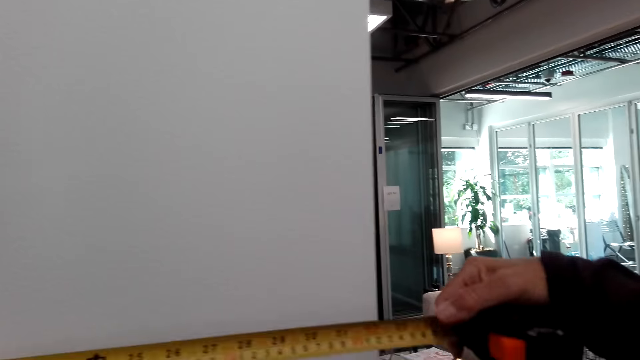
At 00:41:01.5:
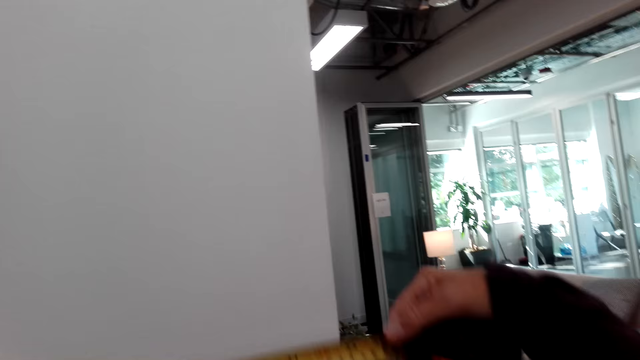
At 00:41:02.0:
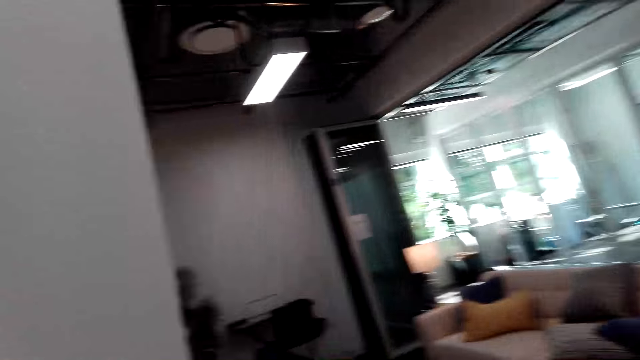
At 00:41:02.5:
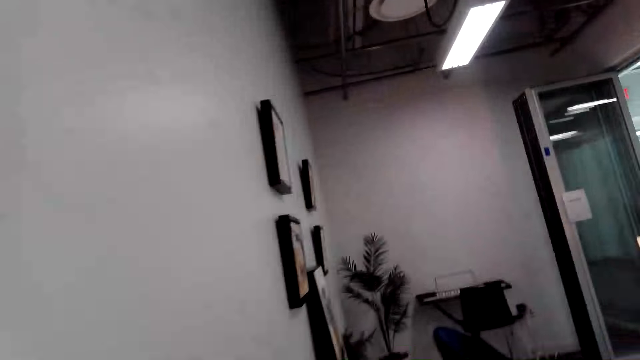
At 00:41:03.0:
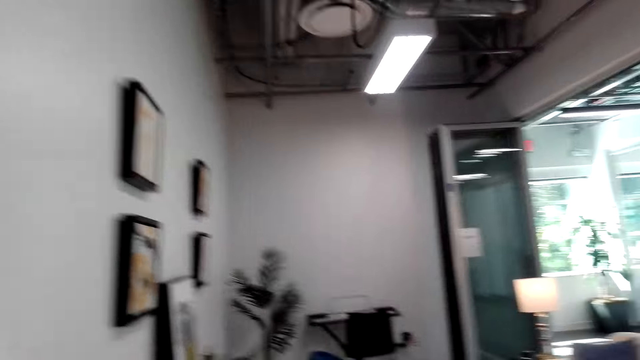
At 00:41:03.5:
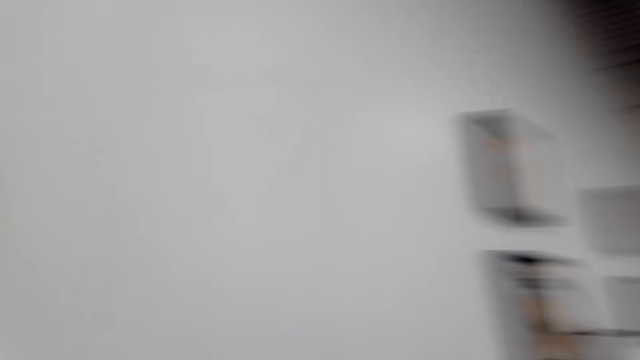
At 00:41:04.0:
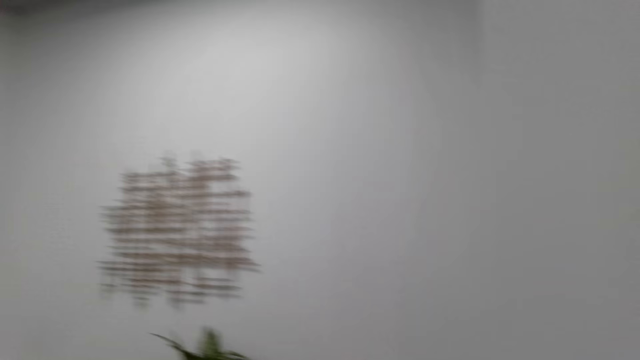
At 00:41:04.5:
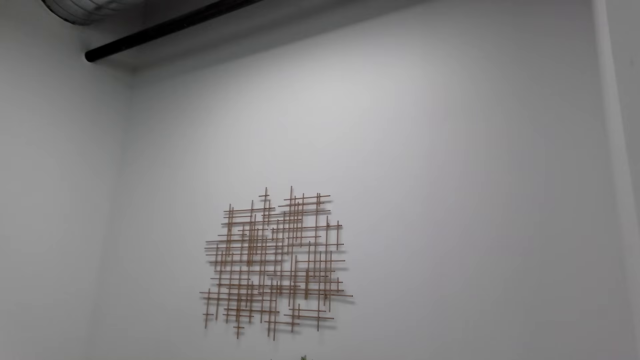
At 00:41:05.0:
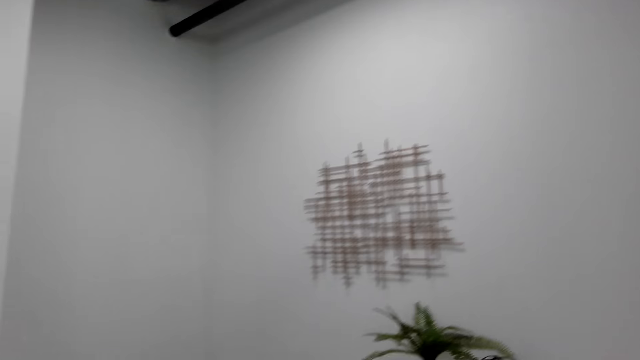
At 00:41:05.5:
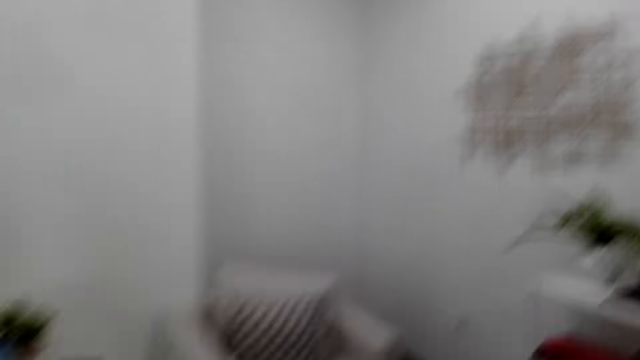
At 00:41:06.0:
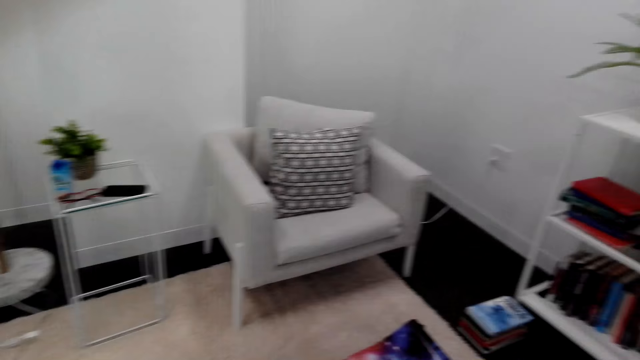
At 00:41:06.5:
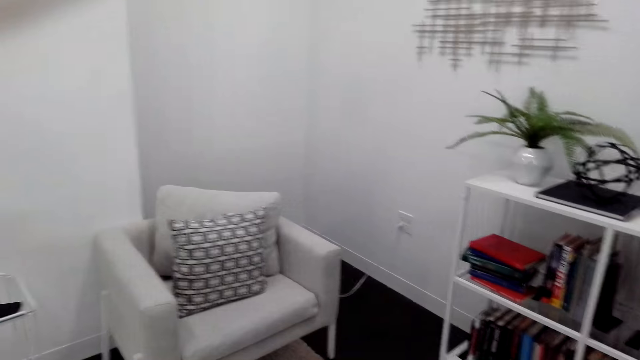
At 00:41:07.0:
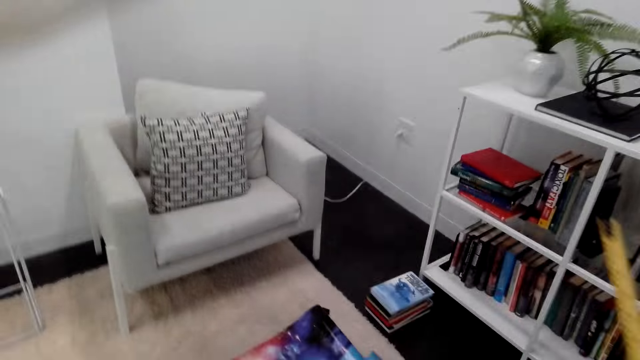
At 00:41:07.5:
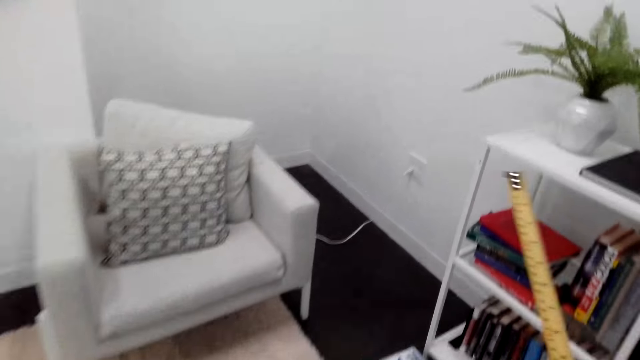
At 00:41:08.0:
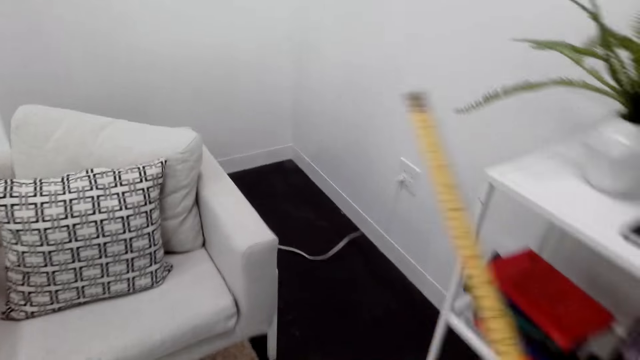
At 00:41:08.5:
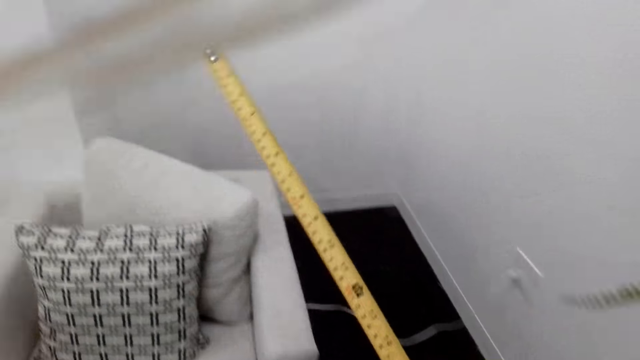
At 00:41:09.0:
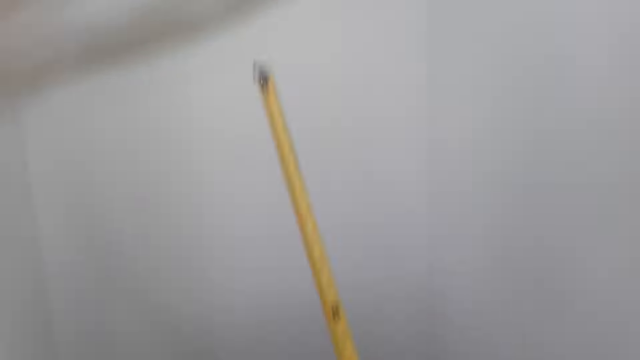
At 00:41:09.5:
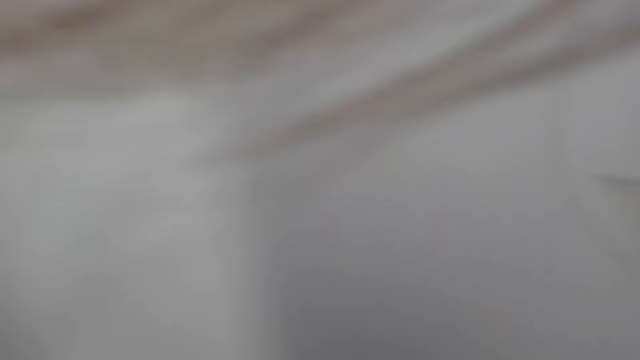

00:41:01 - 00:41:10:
The camera wearer walks around the house.

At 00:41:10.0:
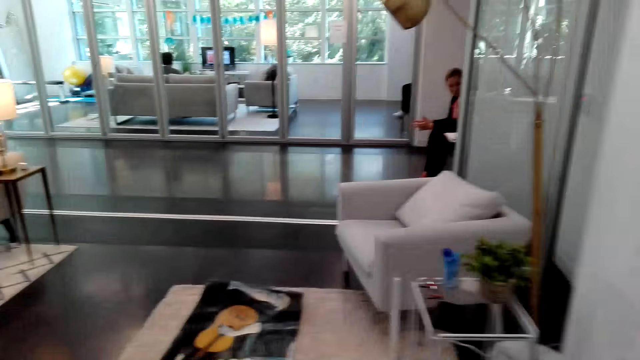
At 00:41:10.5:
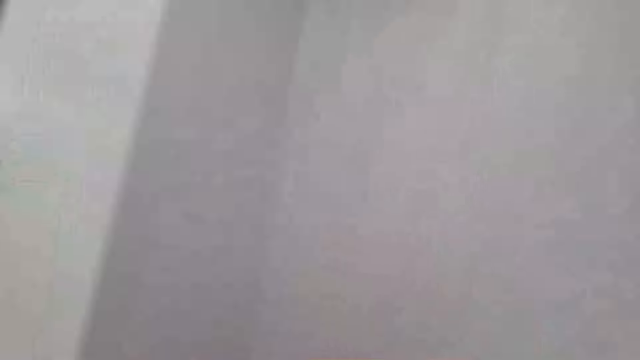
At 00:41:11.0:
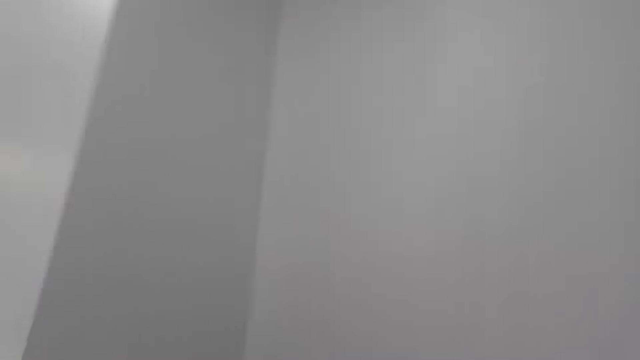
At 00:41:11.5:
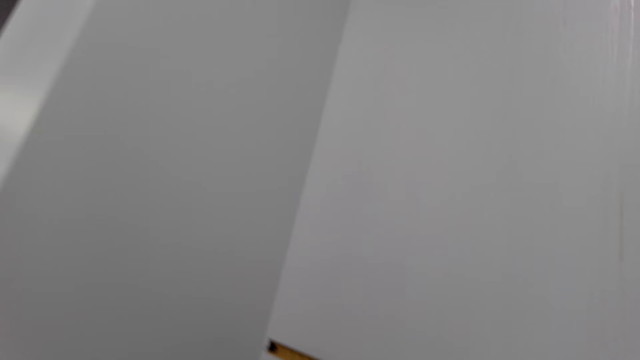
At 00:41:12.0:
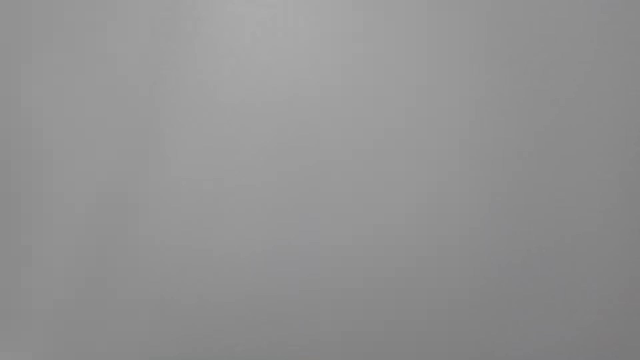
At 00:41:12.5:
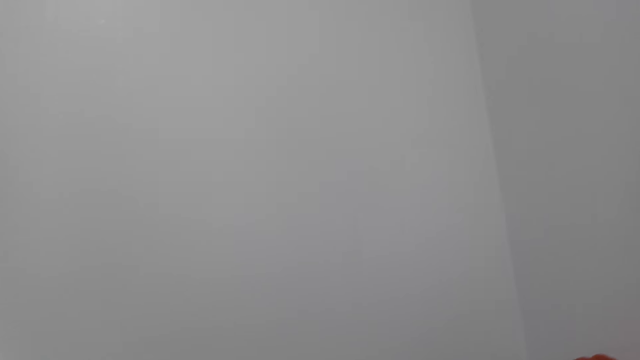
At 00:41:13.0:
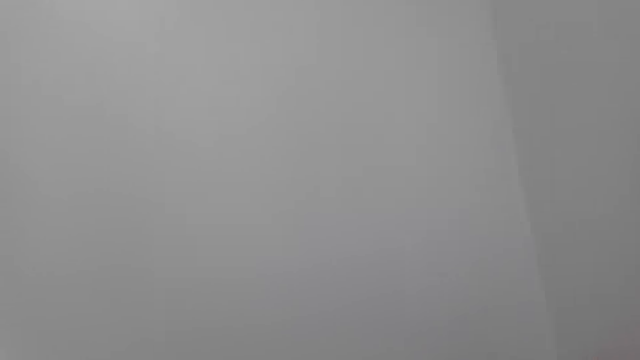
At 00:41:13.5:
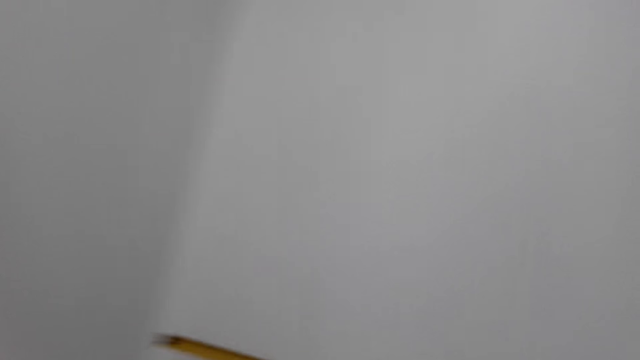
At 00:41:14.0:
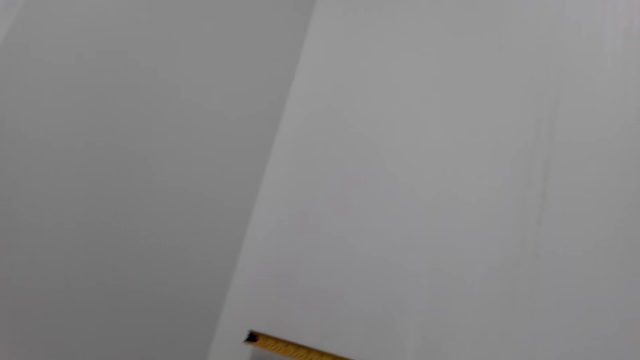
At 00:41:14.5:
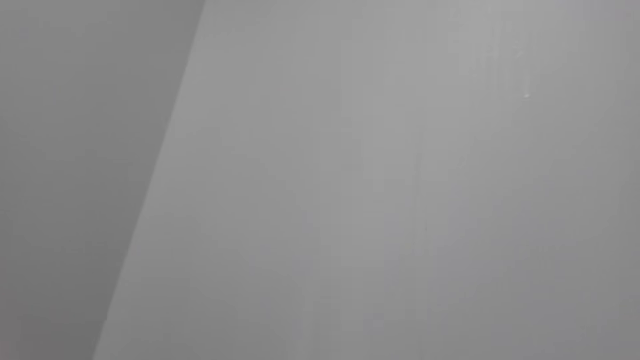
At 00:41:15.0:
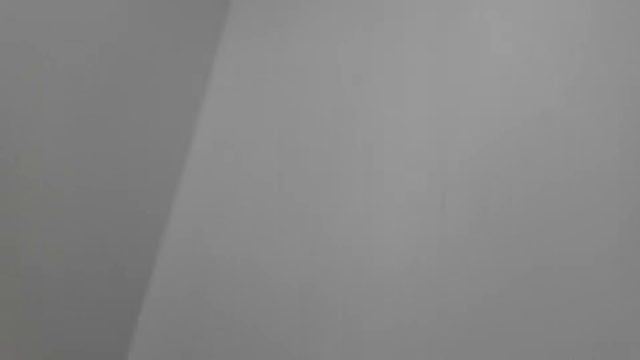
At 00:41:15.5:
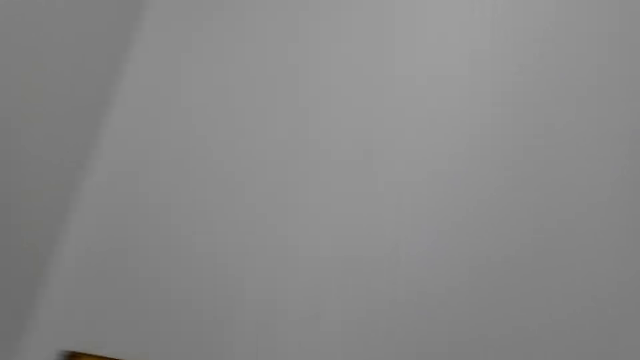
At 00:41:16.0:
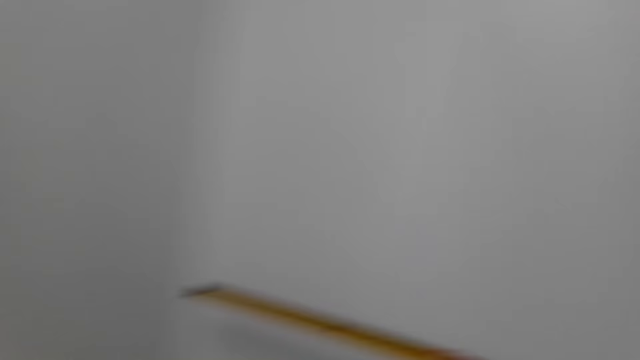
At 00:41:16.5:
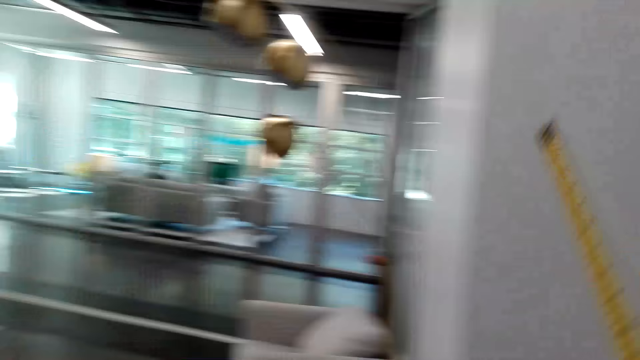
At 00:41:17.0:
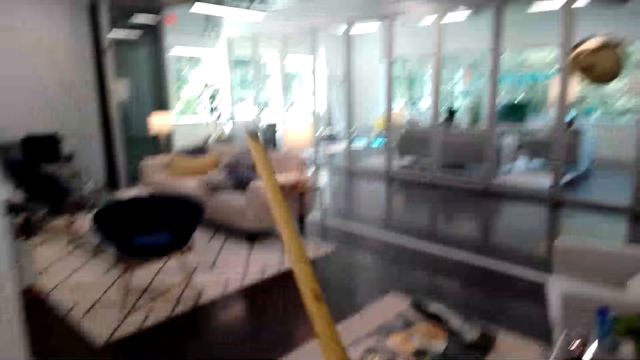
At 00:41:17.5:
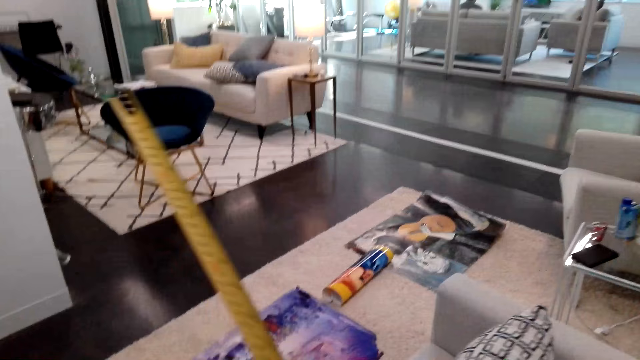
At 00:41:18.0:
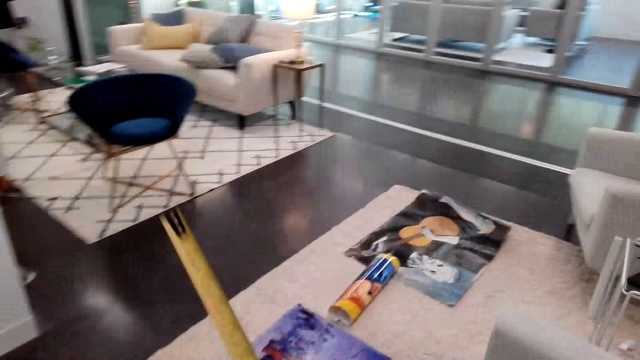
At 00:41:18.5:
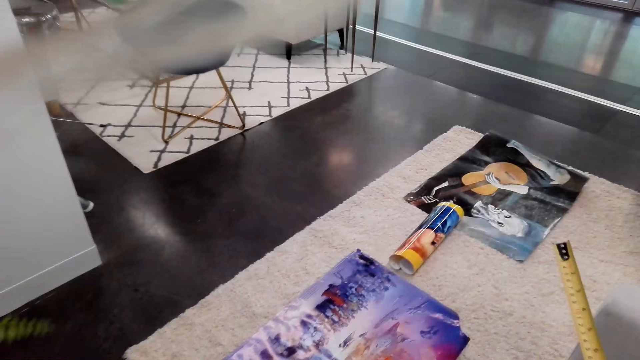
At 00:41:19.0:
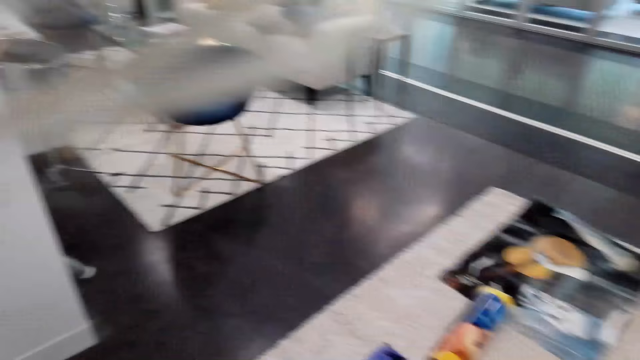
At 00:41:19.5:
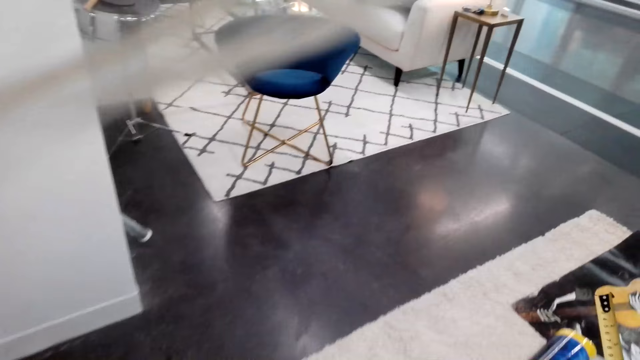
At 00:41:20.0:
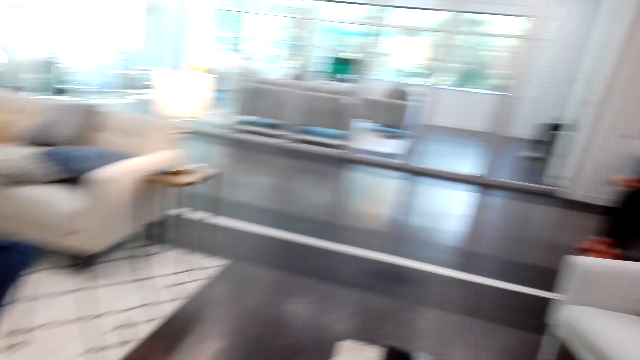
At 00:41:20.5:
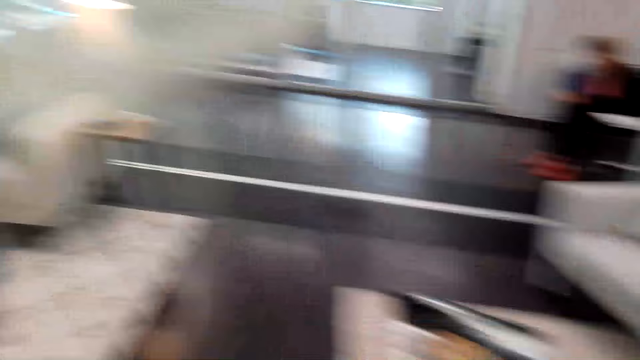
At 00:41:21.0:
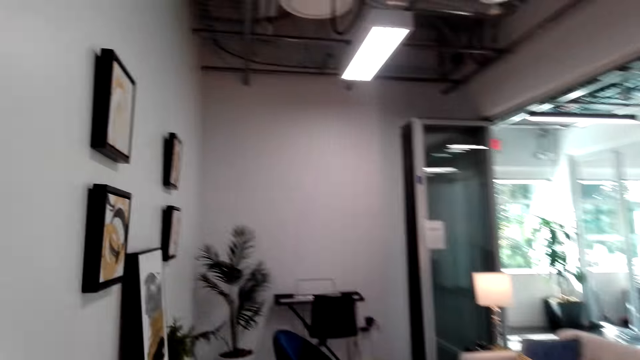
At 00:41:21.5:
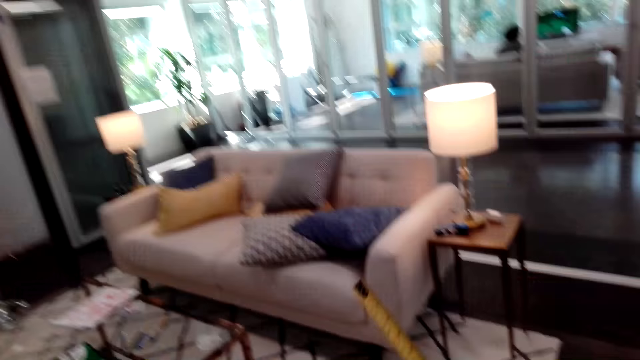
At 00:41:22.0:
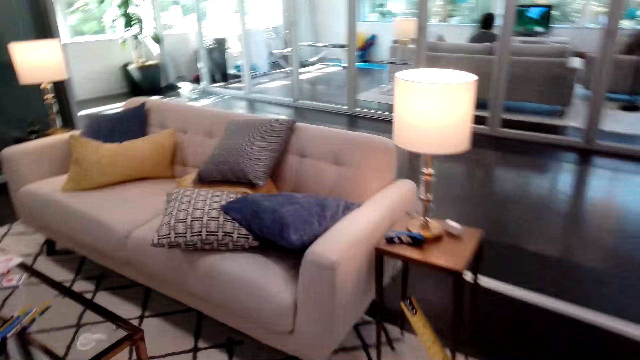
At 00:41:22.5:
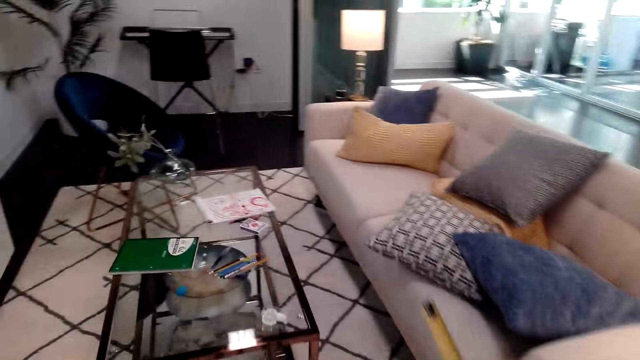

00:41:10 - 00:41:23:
The camera wearer measures the wall using the tape measure. They walk around the house. They close the tape measure.
